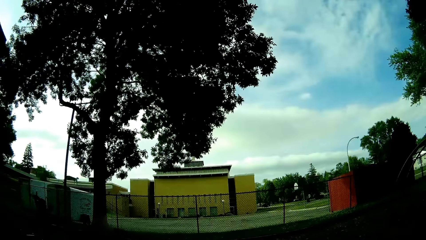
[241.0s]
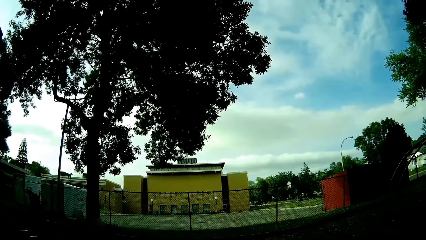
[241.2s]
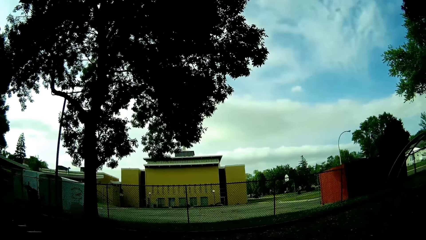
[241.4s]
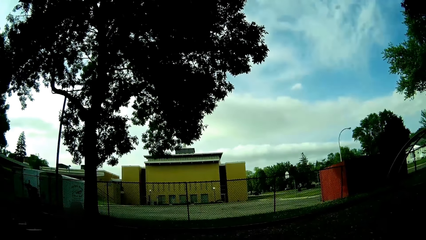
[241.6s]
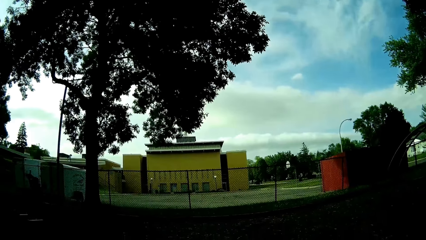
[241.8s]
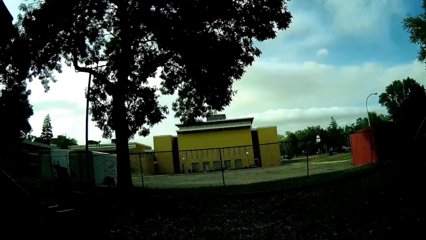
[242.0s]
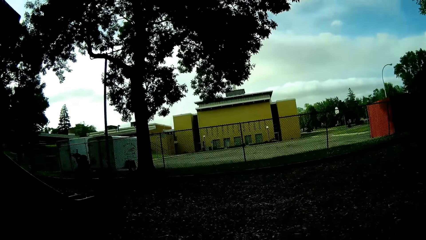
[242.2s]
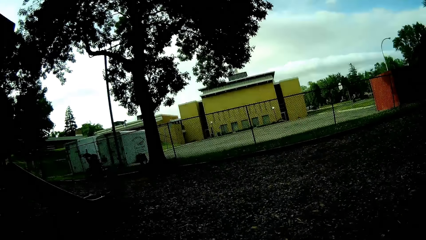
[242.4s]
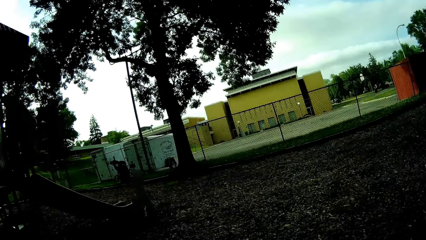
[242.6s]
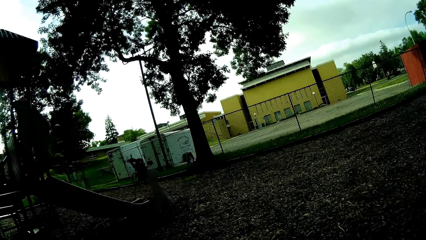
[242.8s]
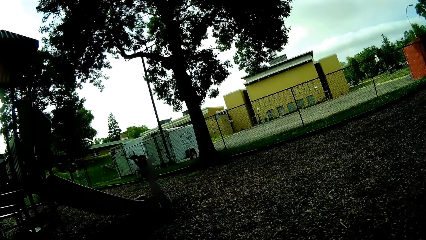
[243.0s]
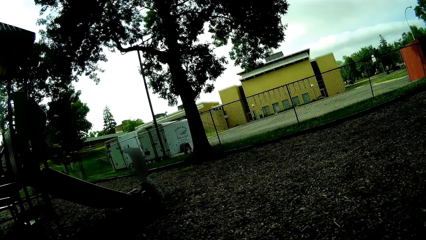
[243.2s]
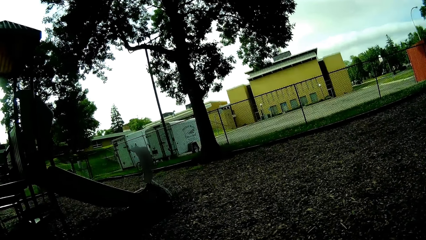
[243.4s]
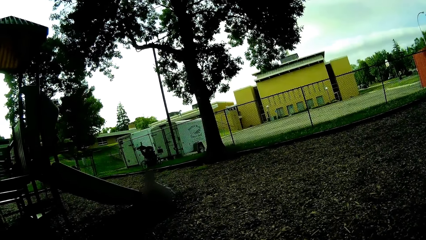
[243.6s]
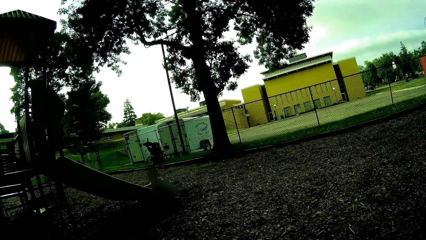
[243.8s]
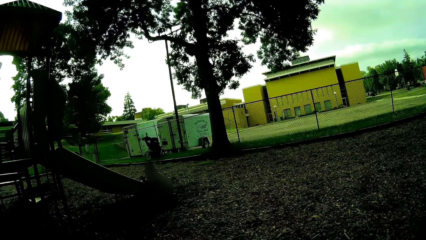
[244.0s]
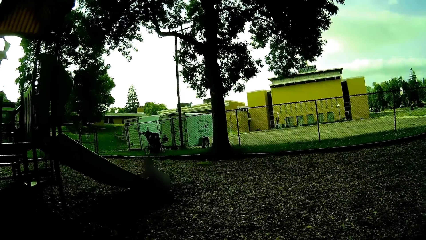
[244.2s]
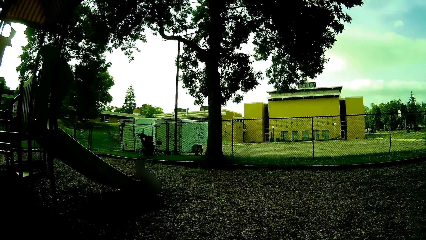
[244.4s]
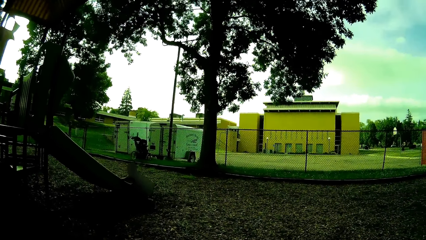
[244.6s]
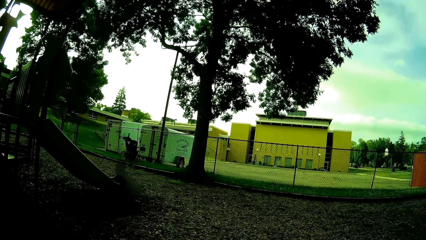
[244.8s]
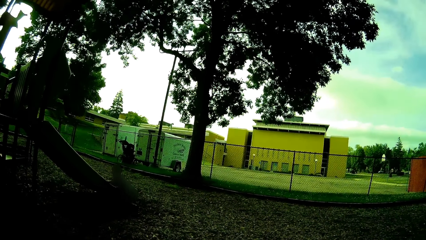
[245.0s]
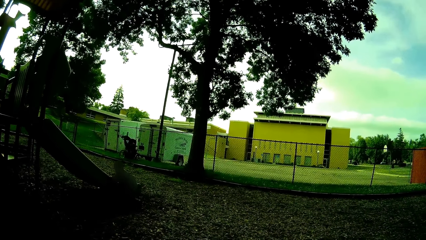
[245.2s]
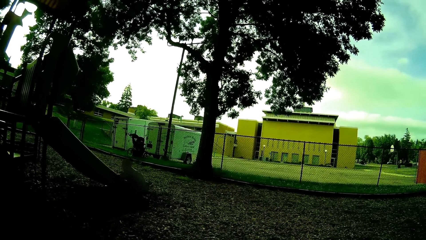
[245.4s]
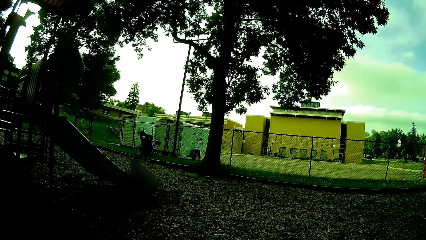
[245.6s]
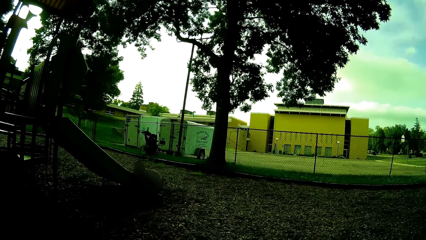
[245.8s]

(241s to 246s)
The girl climbs up the left ramp of the slide.

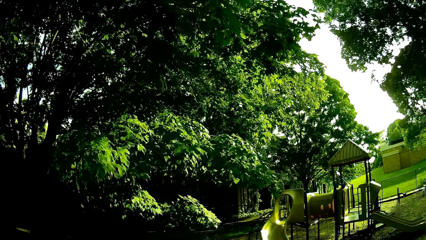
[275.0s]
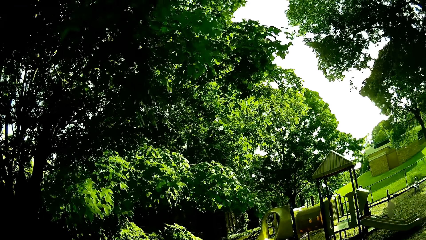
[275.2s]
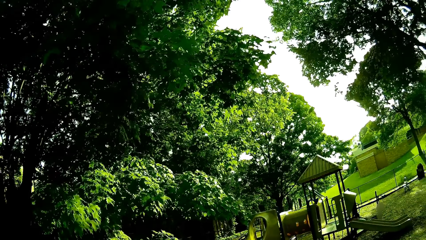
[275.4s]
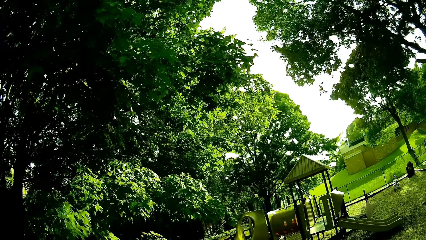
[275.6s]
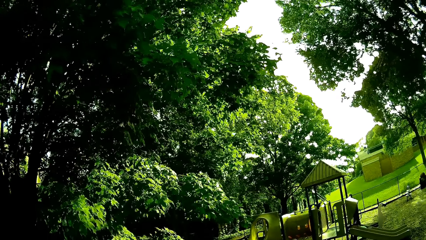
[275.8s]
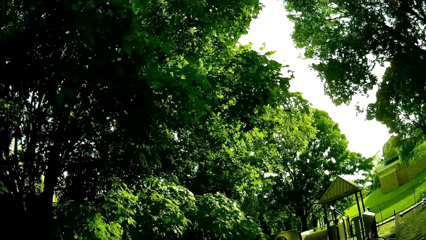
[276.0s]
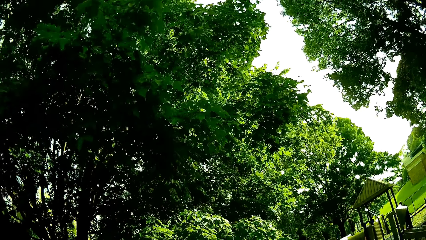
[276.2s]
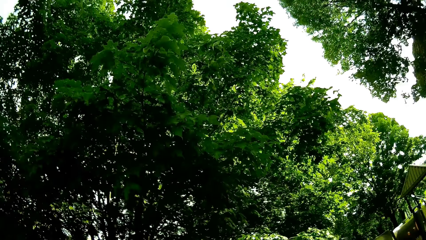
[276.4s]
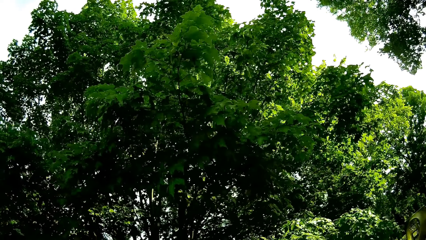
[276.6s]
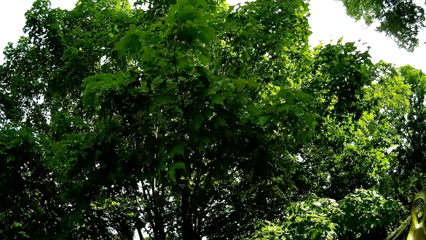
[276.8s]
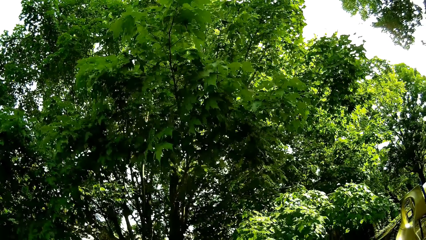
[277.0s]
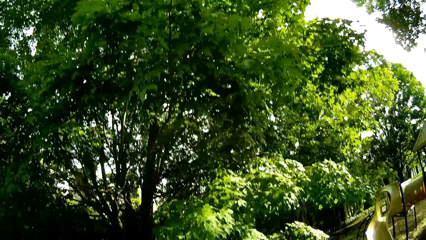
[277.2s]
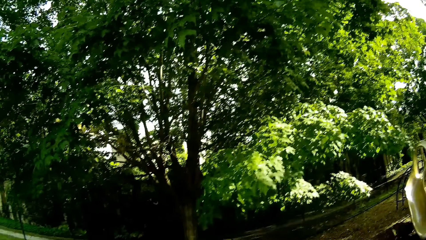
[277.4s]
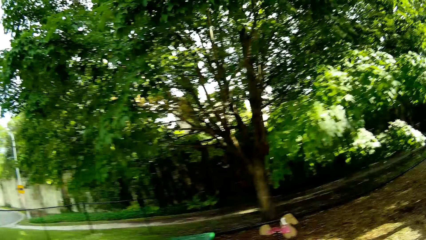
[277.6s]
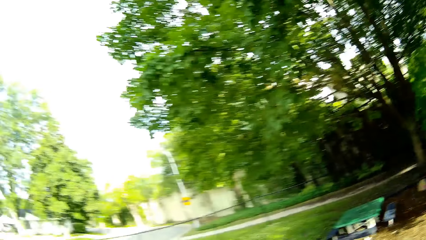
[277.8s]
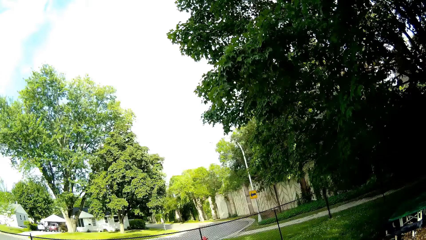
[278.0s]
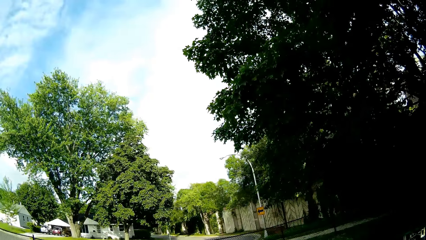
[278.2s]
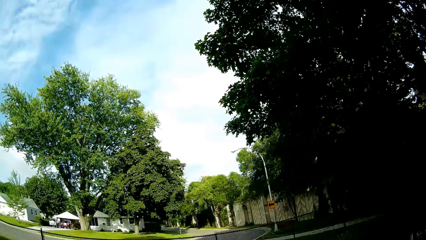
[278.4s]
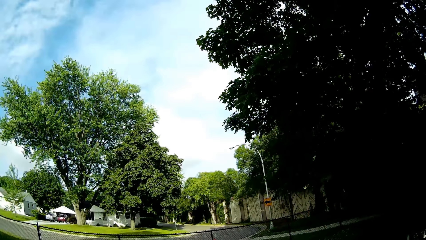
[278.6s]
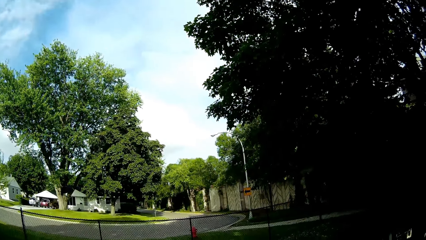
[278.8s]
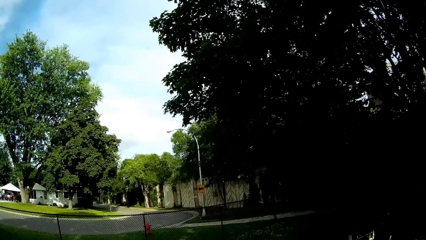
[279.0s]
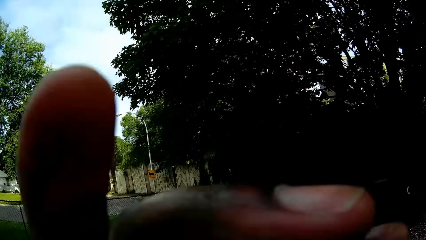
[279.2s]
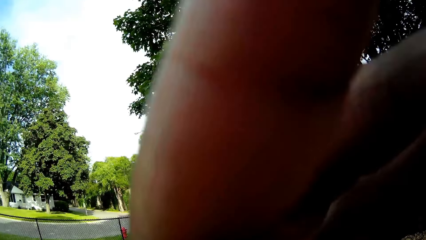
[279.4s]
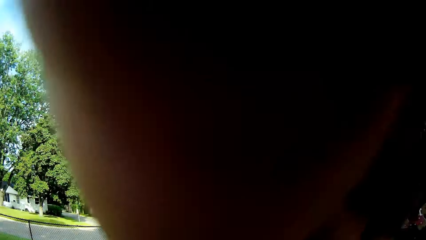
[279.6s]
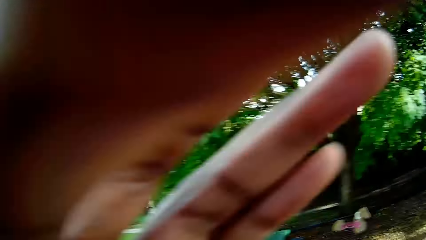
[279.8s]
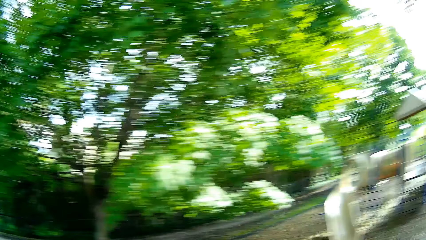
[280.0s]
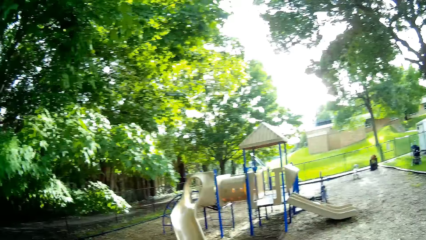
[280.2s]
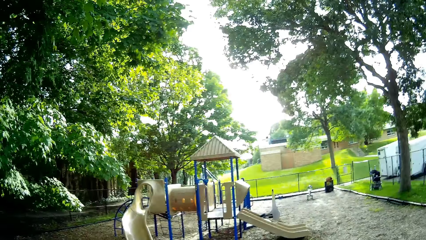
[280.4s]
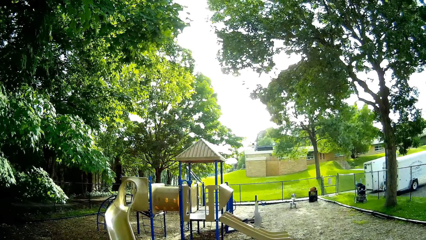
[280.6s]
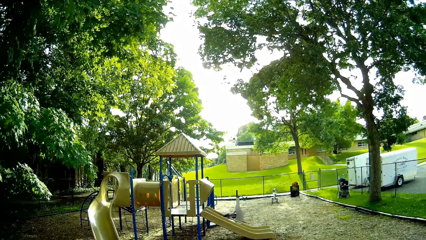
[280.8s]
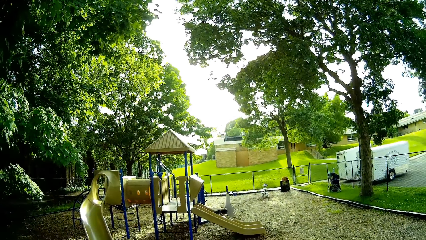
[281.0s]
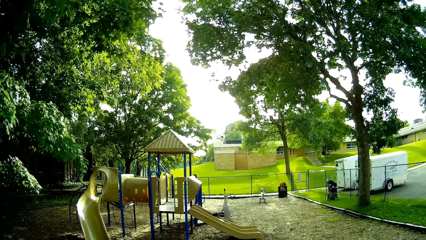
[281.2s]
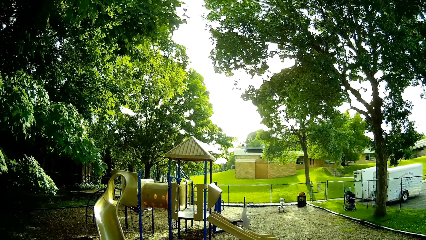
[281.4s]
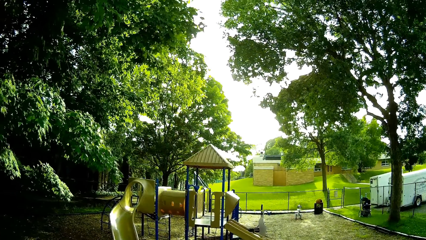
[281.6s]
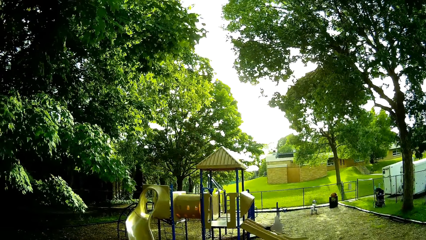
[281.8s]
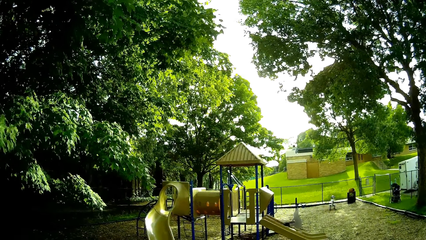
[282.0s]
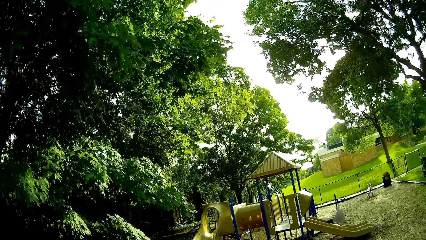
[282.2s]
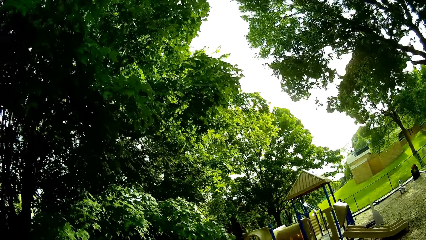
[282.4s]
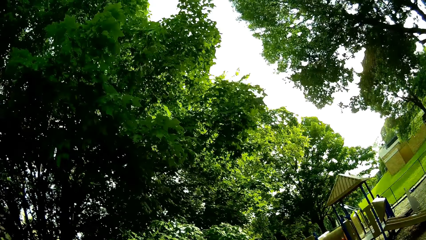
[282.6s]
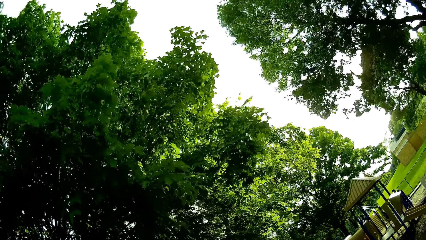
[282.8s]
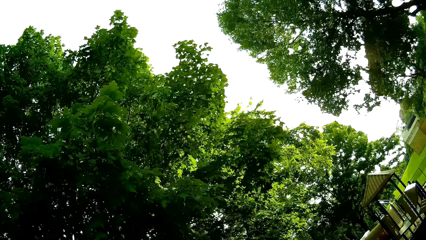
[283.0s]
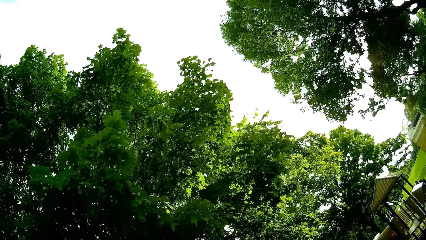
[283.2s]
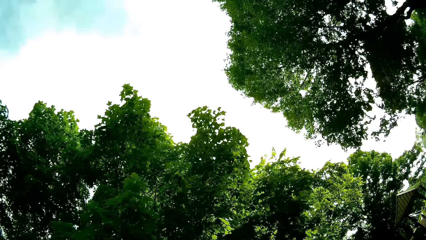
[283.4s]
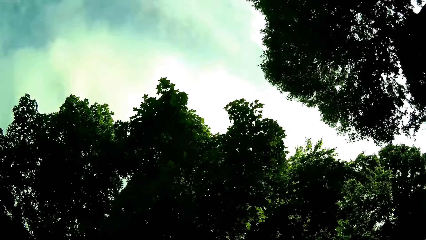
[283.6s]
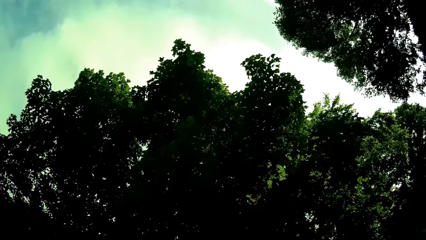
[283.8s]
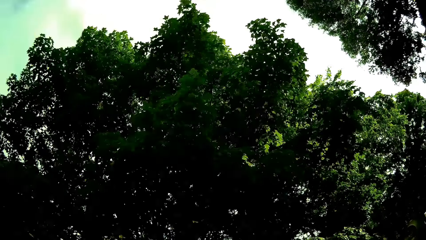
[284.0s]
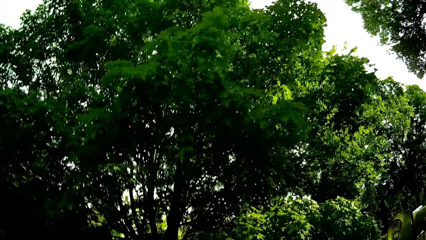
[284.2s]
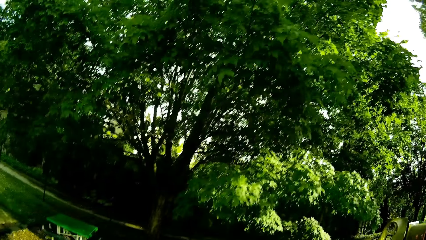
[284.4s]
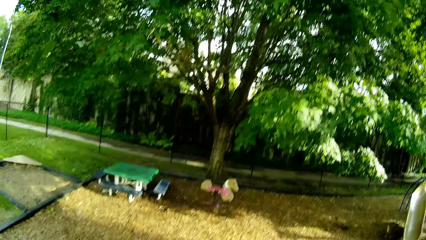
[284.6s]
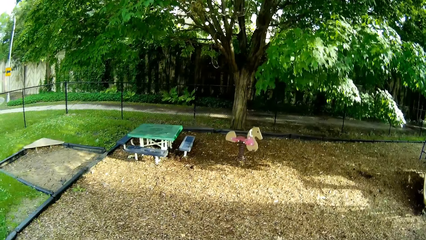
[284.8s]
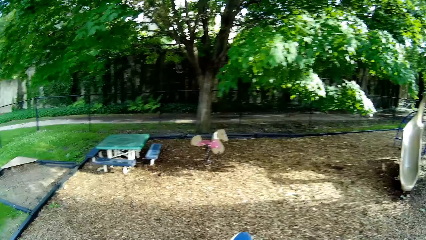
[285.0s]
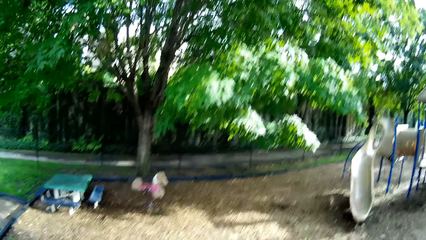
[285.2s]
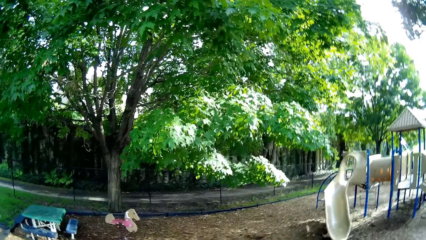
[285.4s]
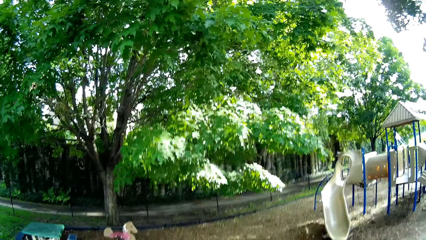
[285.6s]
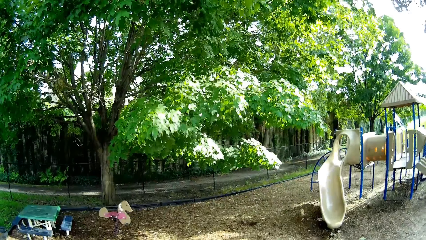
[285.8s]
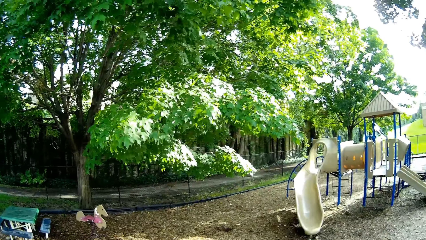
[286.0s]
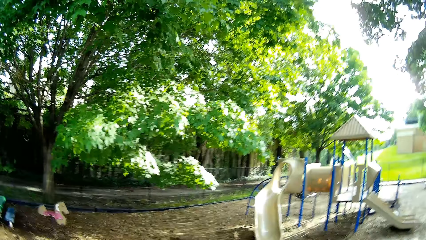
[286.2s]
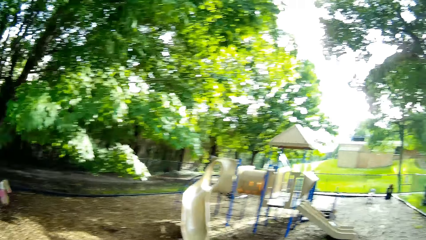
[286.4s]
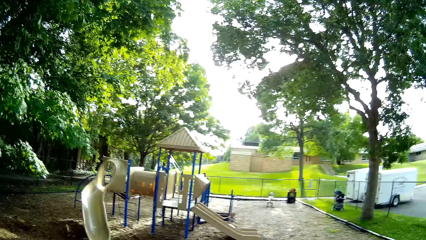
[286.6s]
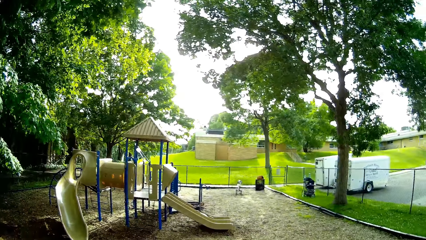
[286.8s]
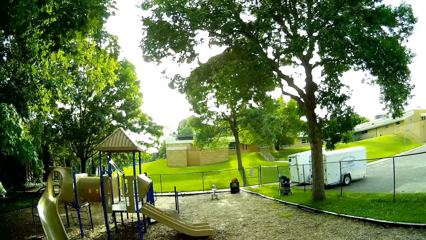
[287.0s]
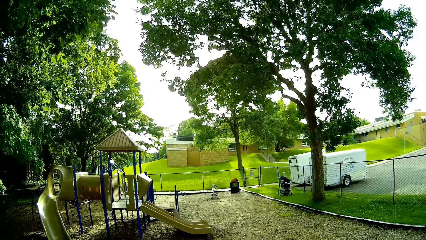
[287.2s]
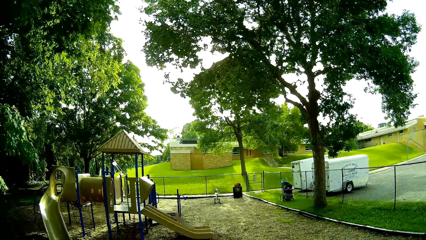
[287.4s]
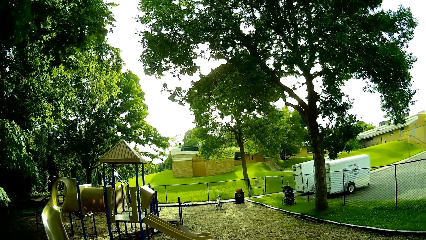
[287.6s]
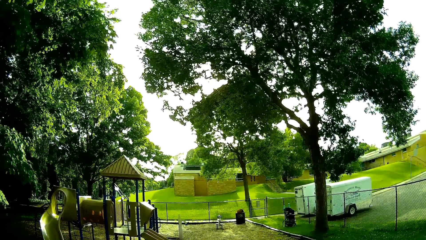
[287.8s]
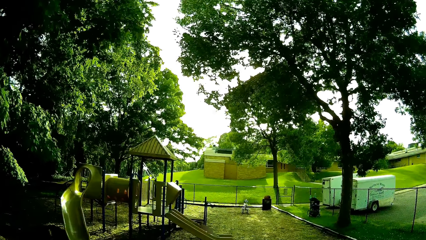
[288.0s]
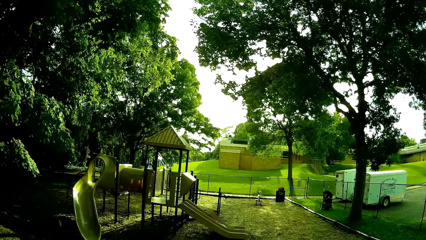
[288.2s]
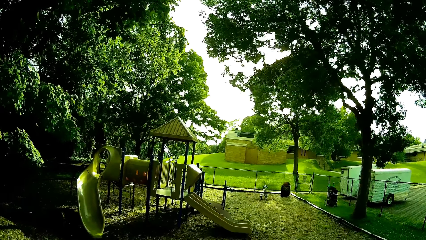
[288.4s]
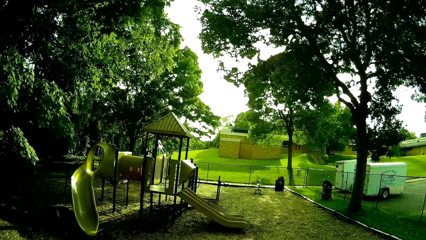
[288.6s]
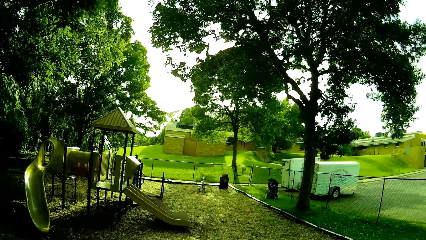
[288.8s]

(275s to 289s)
The camera wearer walks in the area. She touches the camera with her left hand. She adjusts the camera. She looks around the area.
